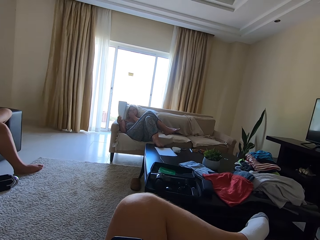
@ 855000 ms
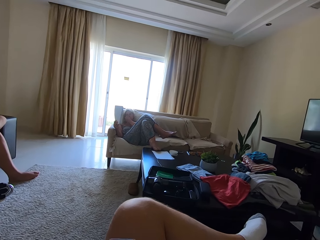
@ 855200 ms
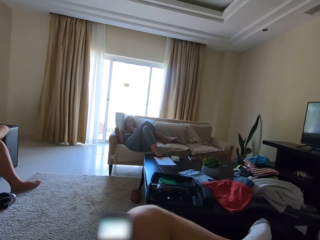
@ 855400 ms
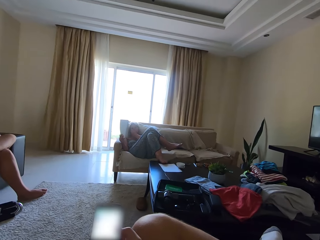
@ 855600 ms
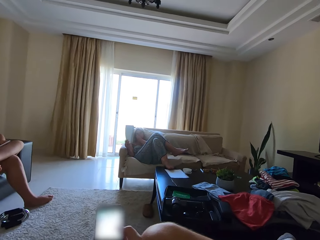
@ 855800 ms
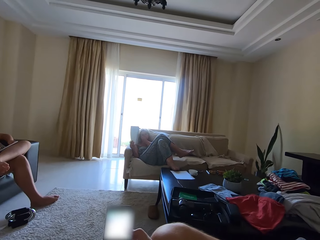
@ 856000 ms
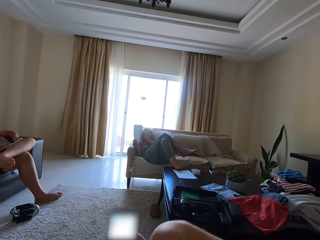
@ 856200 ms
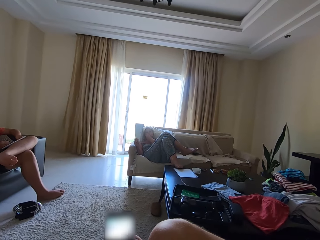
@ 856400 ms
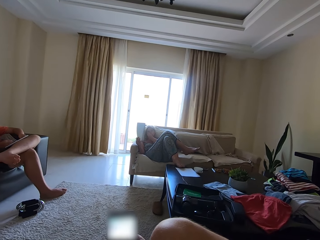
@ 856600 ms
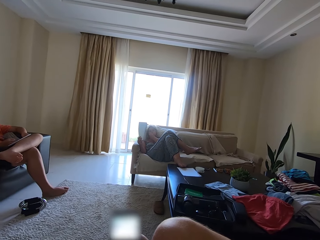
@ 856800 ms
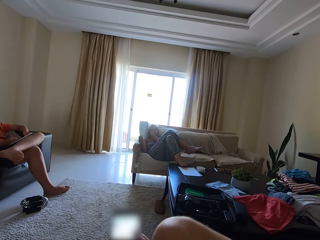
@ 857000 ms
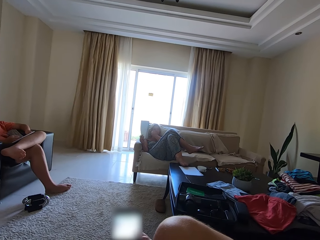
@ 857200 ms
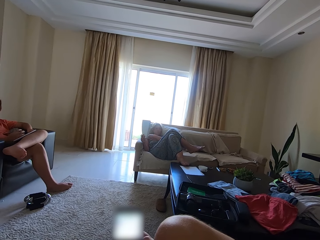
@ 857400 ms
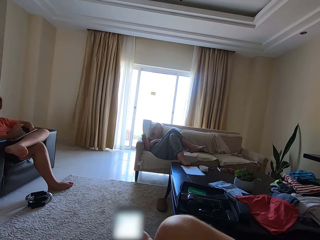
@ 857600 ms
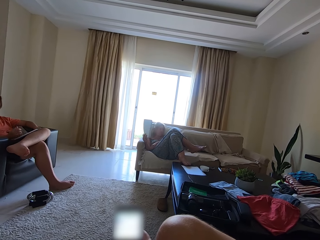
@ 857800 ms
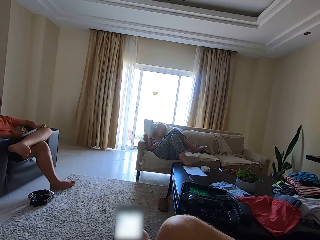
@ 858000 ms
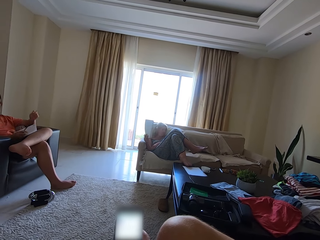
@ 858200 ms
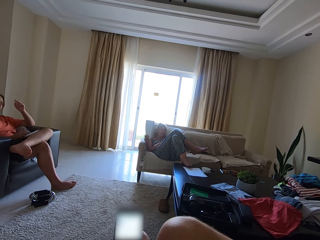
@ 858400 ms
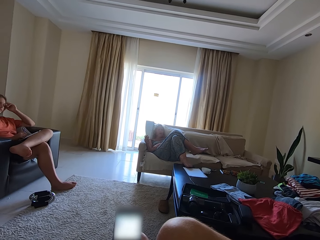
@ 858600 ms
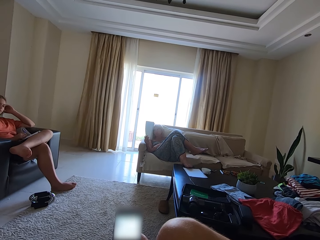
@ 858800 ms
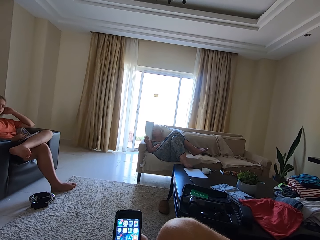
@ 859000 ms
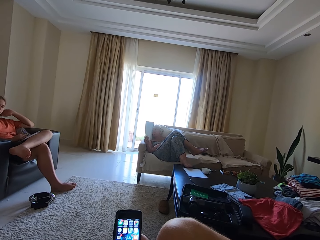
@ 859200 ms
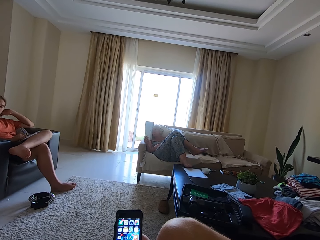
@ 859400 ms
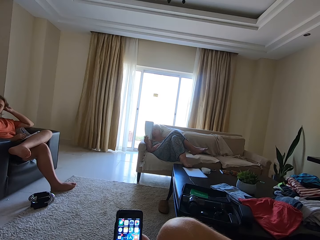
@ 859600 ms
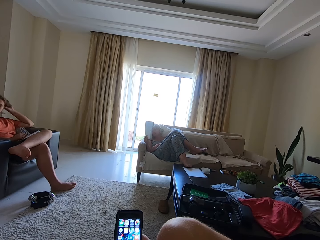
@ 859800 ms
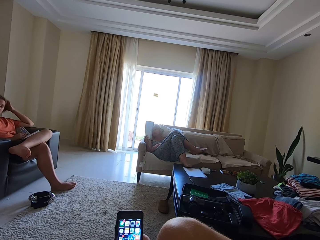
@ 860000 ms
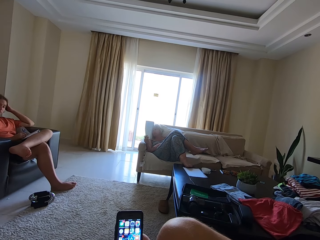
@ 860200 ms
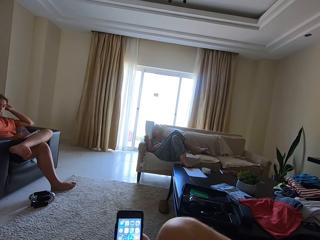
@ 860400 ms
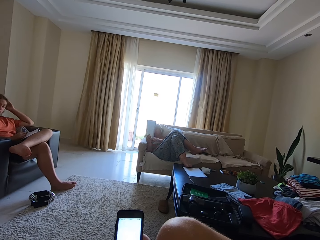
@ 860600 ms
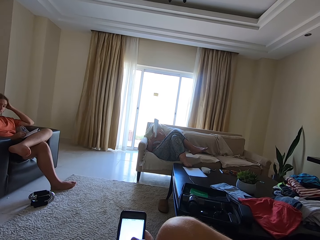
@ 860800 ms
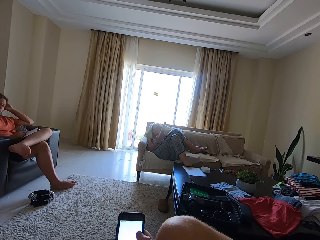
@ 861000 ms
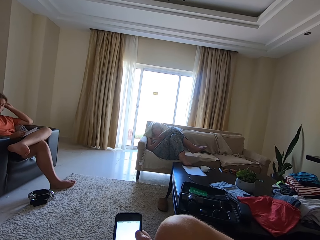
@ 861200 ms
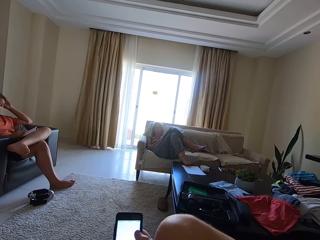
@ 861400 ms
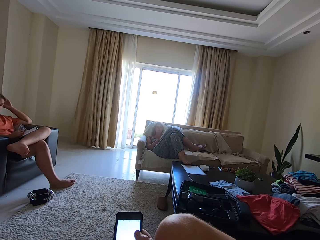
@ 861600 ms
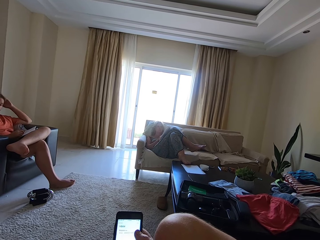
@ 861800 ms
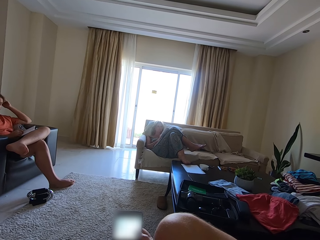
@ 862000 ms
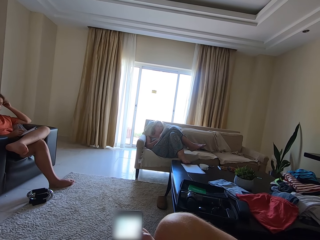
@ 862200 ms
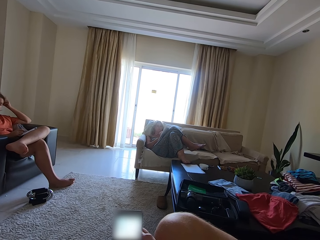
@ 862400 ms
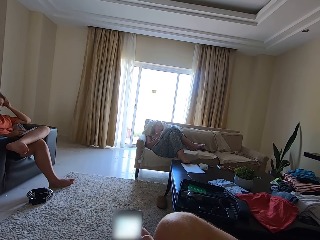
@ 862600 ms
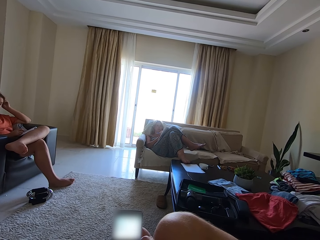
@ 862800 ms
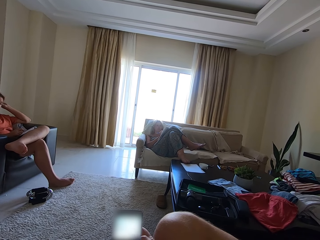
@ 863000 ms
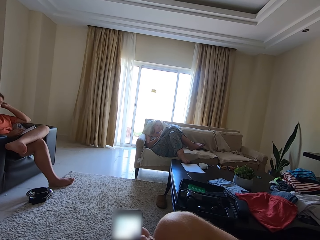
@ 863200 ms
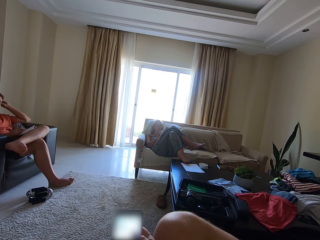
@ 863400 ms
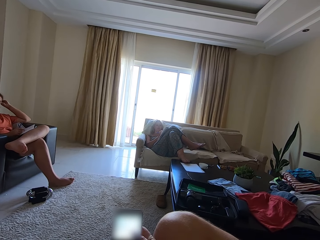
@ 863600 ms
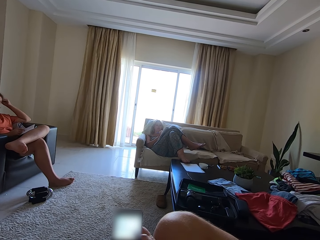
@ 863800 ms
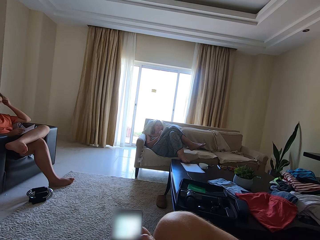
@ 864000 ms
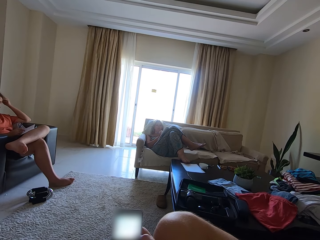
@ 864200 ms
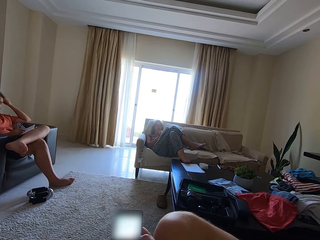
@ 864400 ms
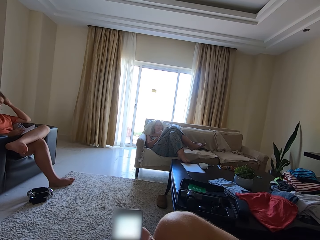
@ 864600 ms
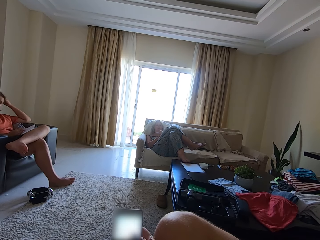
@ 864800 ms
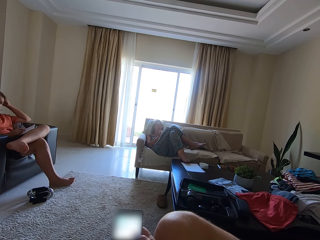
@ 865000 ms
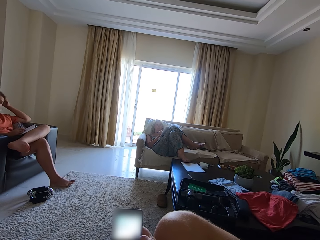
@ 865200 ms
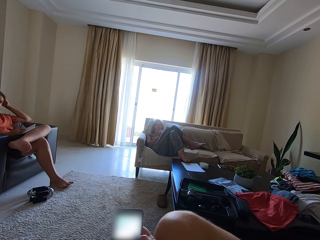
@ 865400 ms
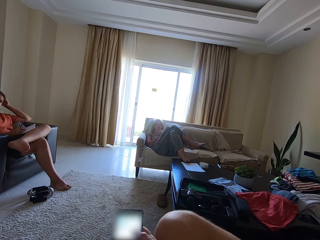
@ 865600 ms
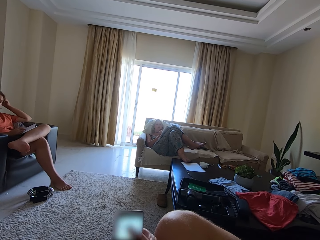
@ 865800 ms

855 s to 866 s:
The camera wearer lifts a phone. They operate the phone. A person touches her hair. A woman holds a book with both hands. The woman drops the book in her hands on her laps. The woman writes on the book with a pencil in her right hand. The camera wearer operates the phone.

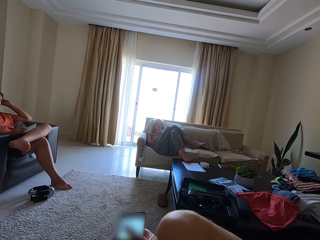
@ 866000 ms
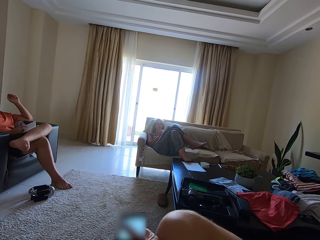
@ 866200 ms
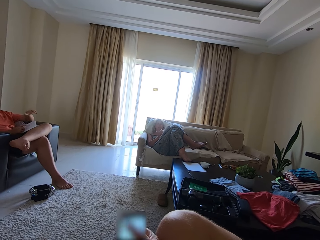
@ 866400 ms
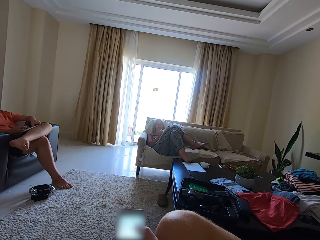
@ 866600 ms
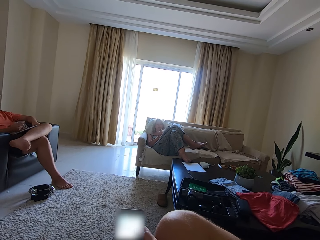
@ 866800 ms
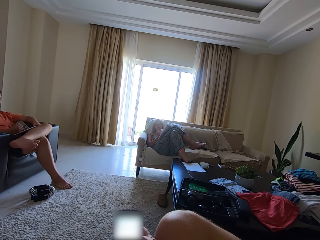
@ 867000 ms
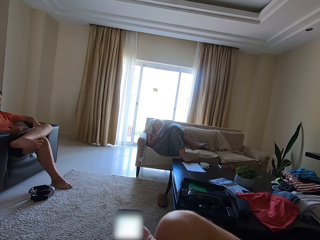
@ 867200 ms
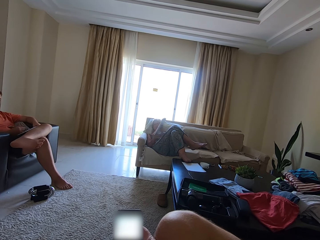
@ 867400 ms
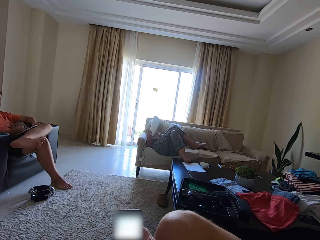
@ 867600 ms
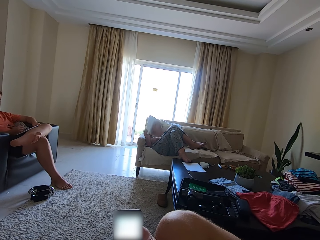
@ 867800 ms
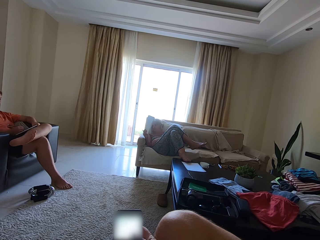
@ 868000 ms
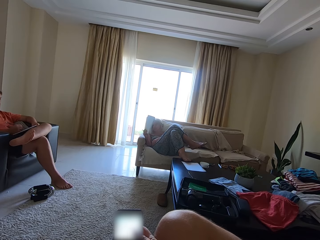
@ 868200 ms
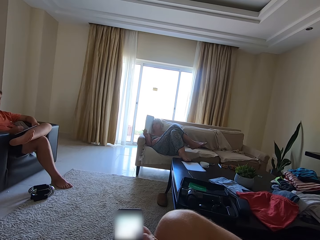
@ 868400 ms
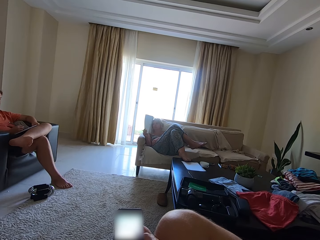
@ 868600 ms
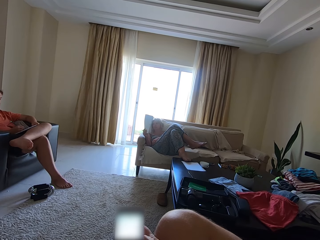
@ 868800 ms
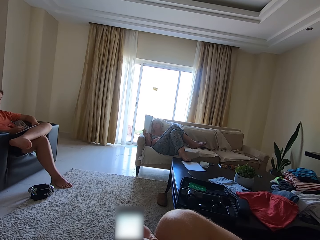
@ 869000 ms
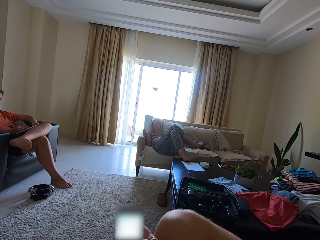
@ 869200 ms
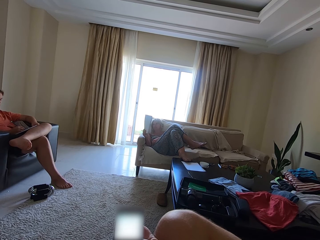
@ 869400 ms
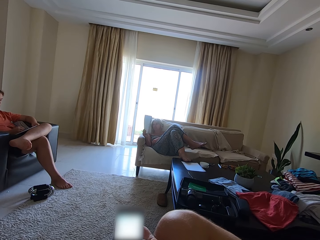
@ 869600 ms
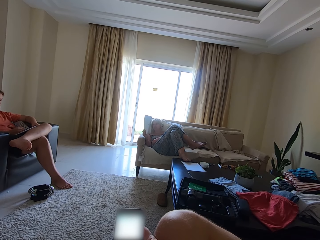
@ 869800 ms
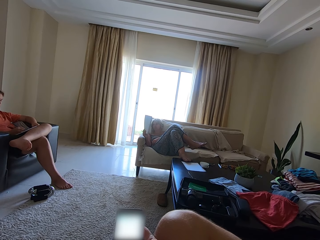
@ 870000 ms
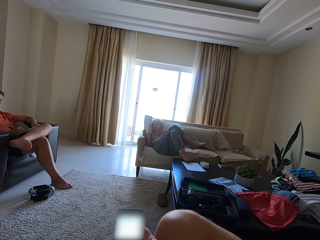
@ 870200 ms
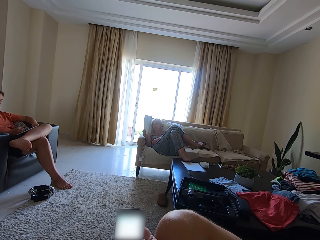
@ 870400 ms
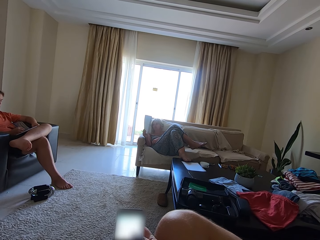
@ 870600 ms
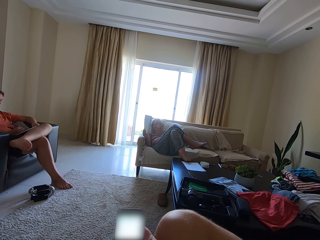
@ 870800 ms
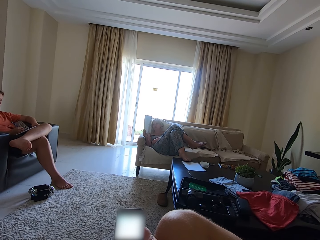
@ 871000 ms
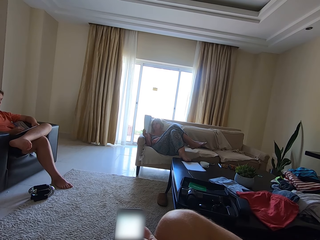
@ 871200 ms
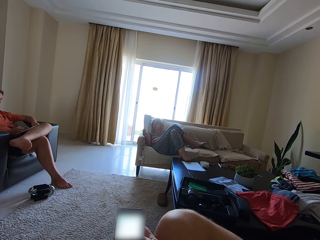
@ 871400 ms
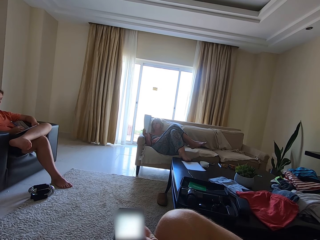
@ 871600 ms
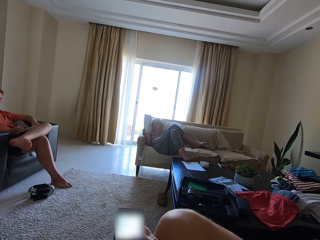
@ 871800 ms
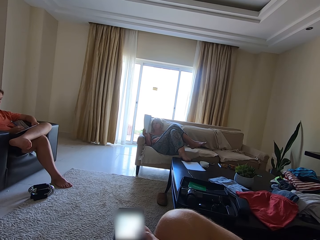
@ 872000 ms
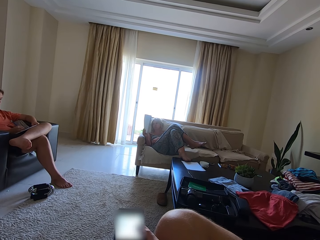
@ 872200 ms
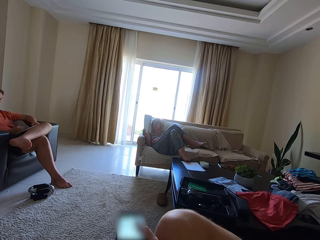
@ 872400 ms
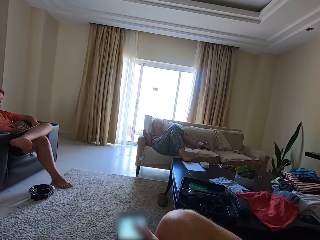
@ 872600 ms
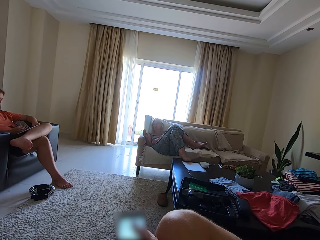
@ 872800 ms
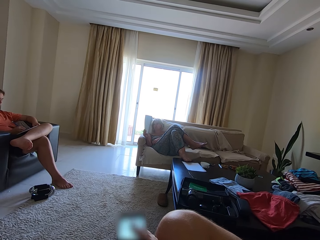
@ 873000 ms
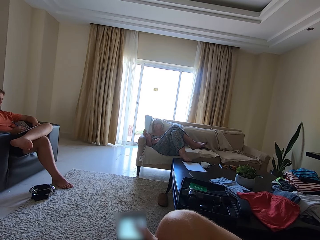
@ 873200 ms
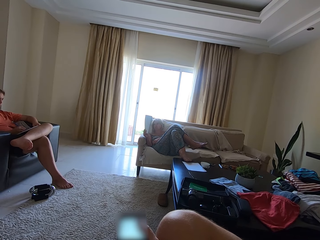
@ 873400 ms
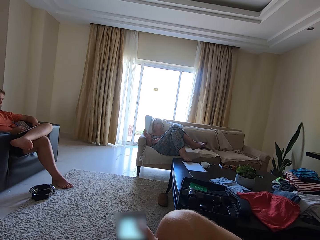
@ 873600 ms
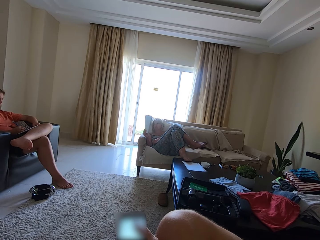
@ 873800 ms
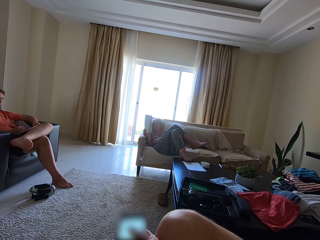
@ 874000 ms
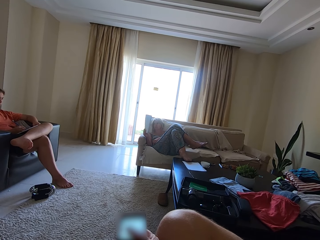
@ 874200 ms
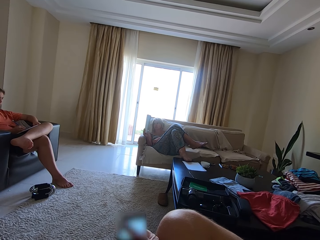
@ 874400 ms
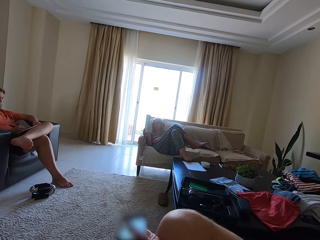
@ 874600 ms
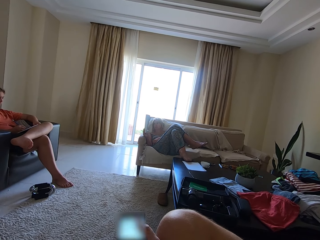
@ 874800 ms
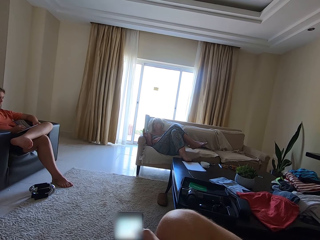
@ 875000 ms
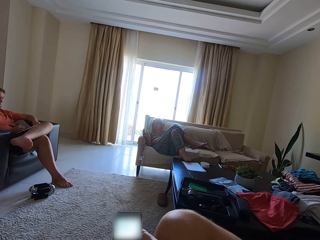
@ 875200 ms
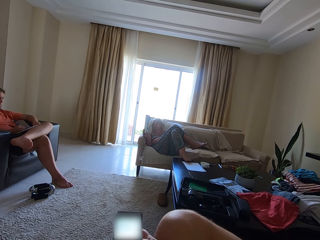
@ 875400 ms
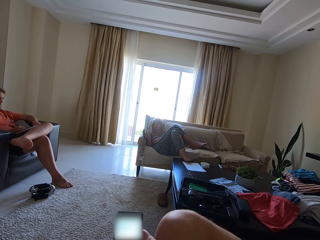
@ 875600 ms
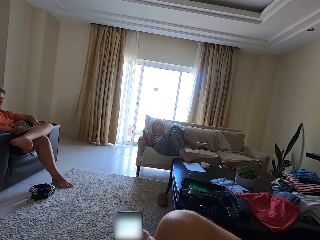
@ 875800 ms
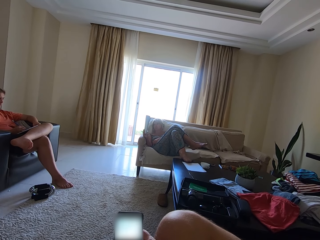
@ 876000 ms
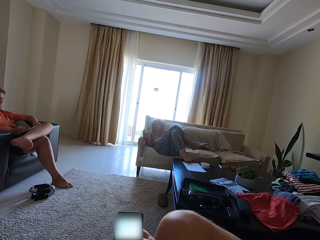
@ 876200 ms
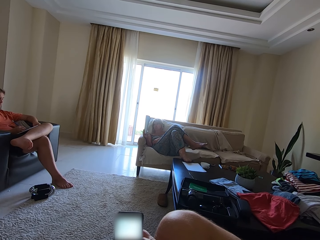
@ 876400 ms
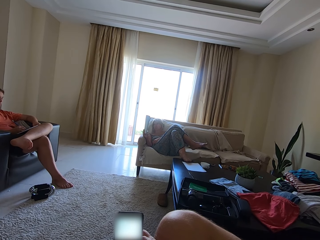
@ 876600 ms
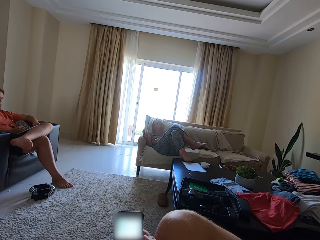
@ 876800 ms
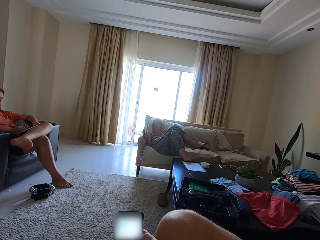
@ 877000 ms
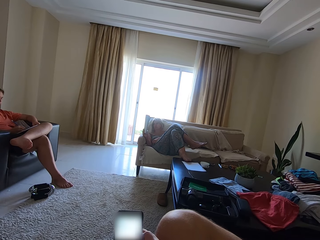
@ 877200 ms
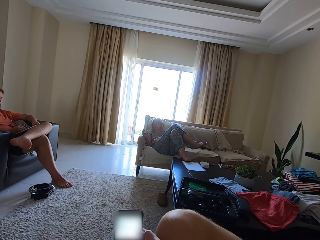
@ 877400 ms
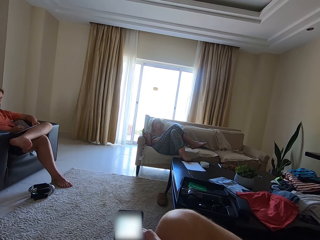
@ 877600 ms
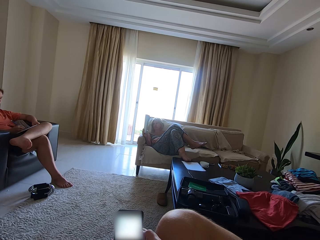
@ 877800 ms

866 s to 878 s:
A boy places his left hand on his left leg and holds a book with his left hand. A woman picks the book from her laps with her hands. The boy writes on the book with a pencil in his right hand. The woman holds the book with her right hand.
